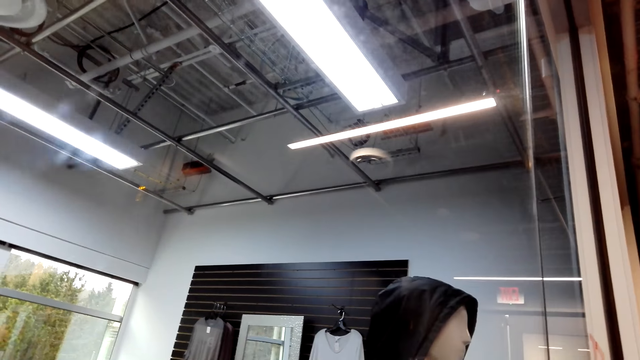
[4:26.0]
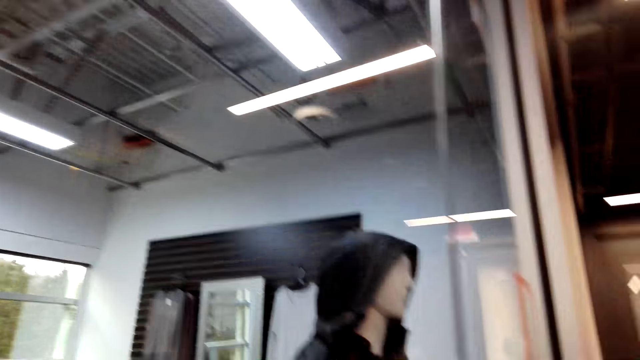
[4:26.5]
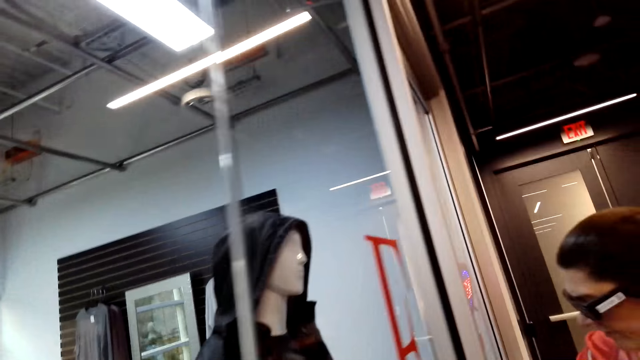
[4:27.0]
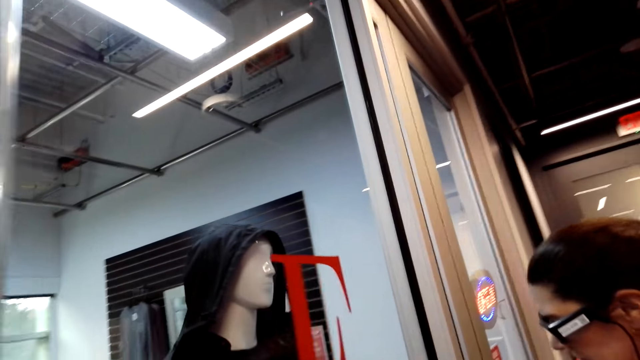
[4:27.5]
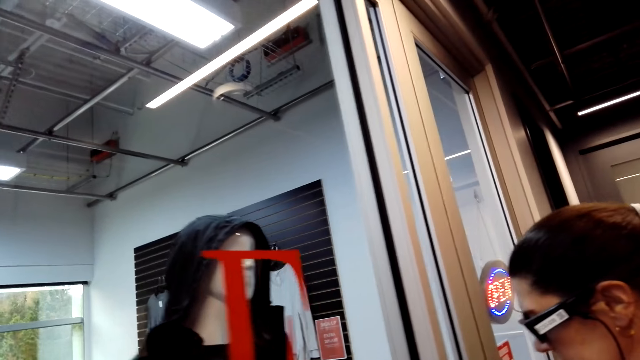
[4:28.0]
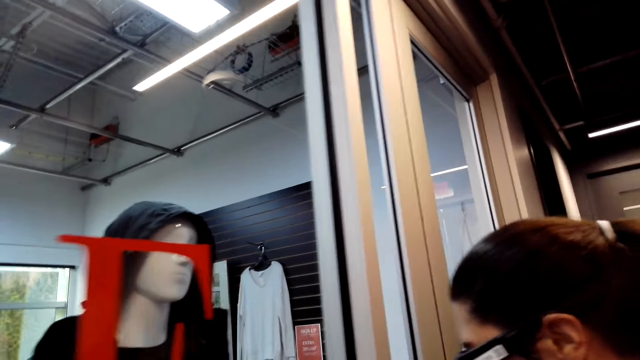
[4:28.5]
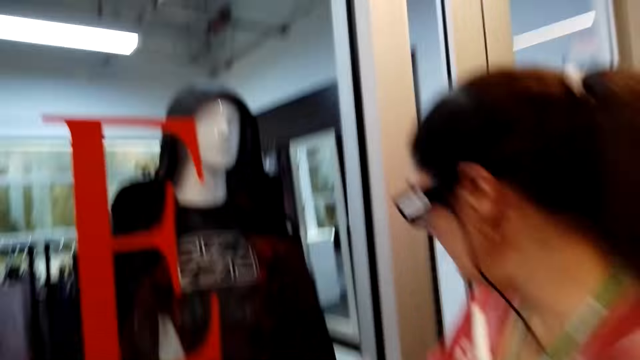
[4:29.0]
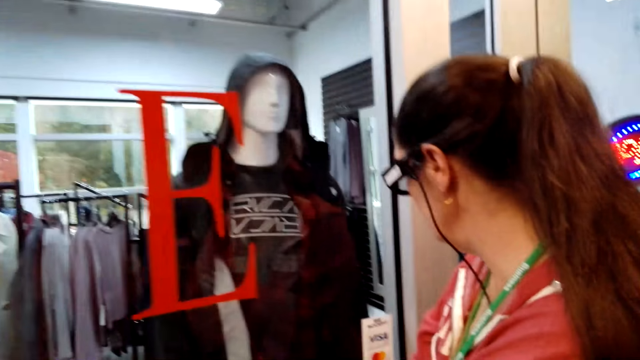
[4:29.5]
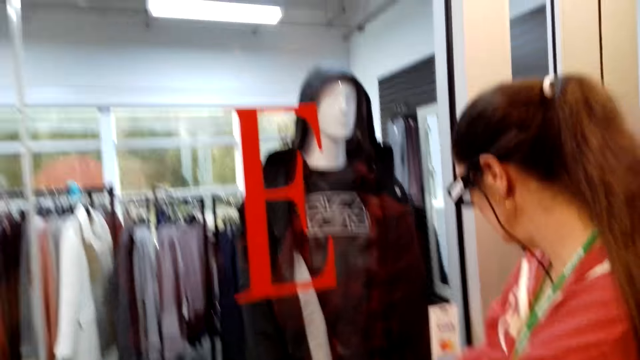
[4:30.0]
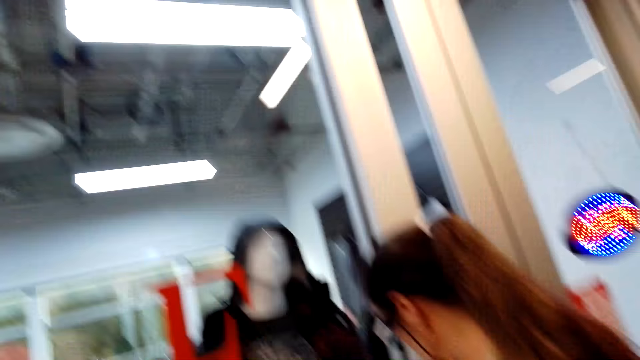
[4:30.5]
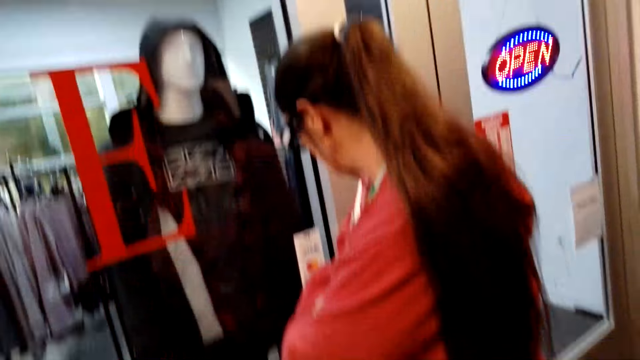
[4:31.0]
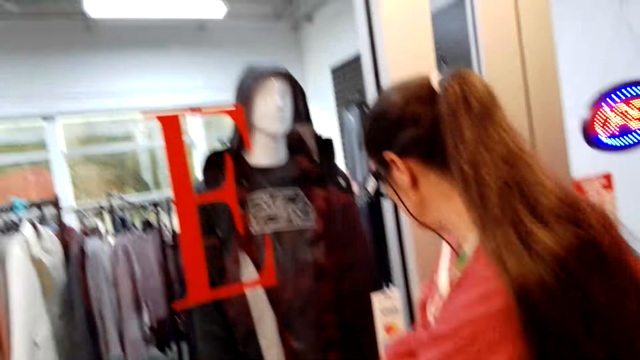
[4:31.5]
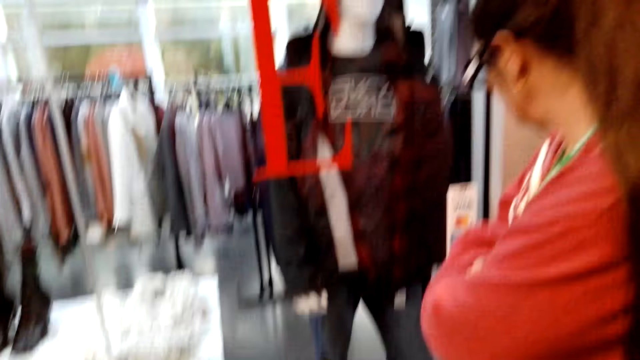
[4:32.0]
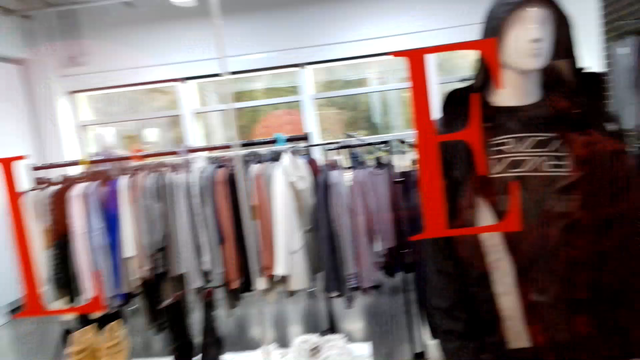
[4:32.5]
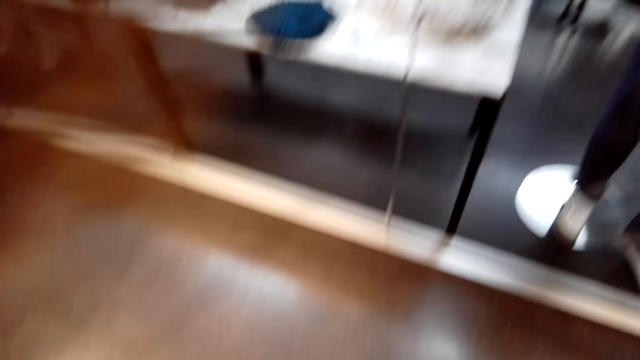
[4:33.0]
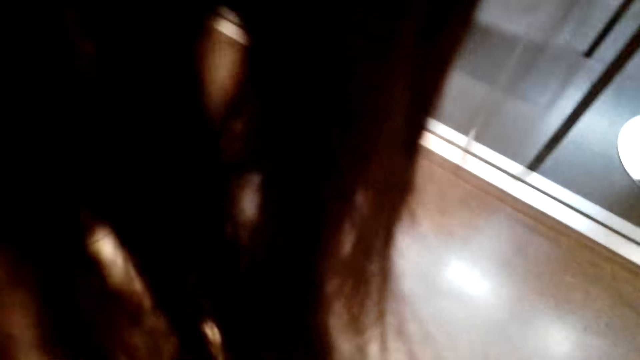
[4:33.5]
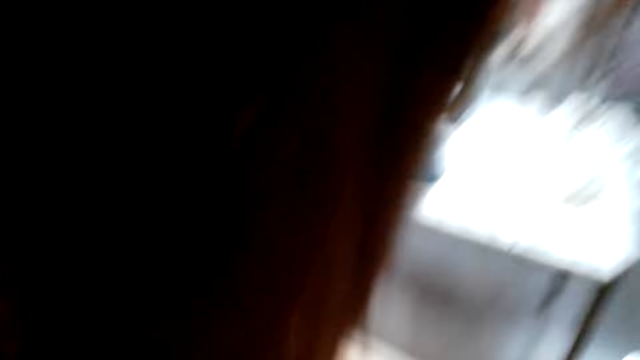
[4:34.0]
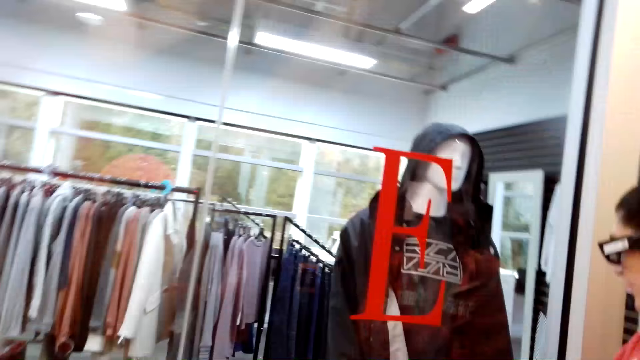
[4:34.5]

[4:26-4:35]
A man stares at the jacket. A woman stands close to the display and demonstrates something to each other.

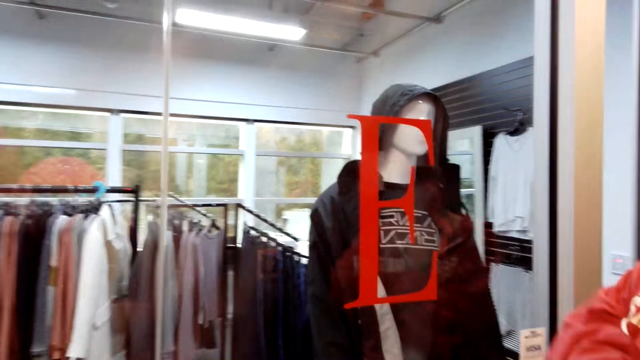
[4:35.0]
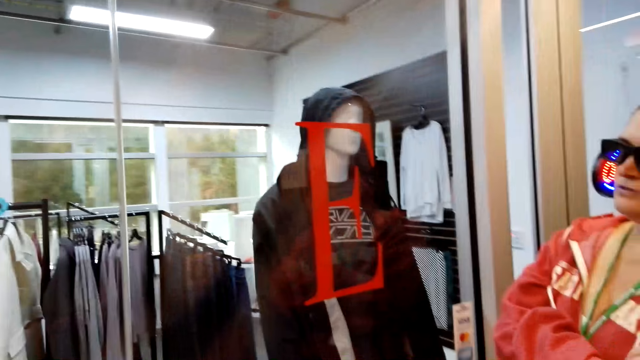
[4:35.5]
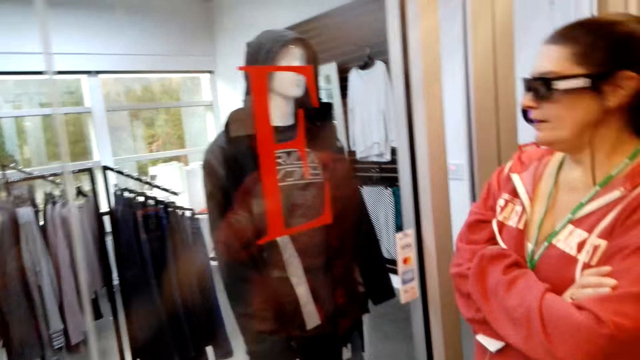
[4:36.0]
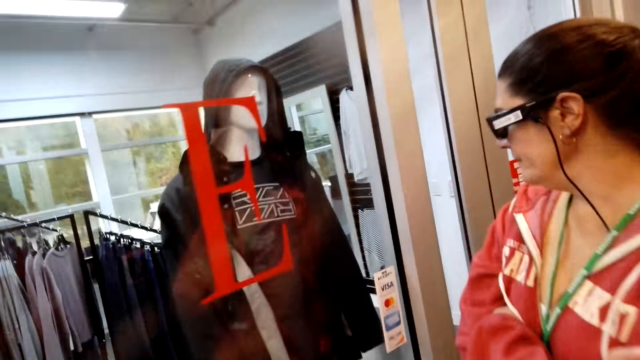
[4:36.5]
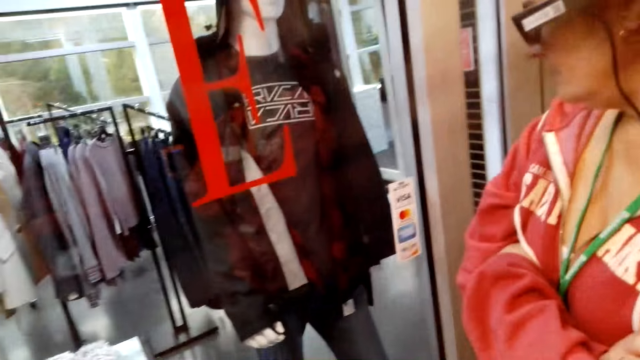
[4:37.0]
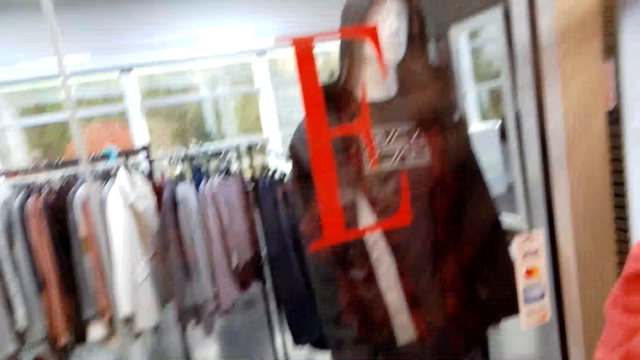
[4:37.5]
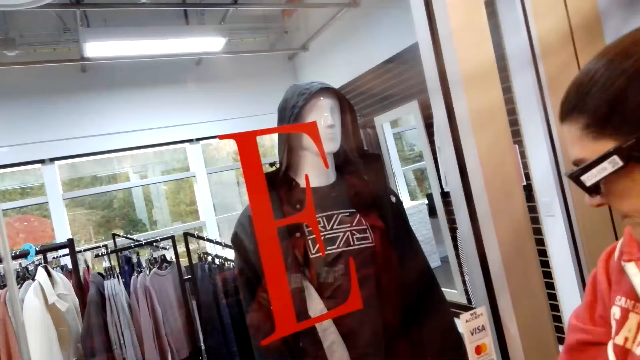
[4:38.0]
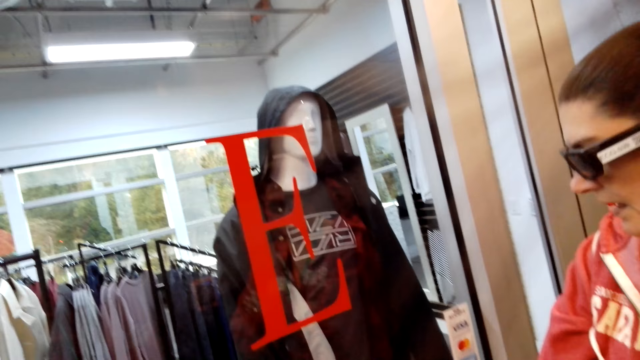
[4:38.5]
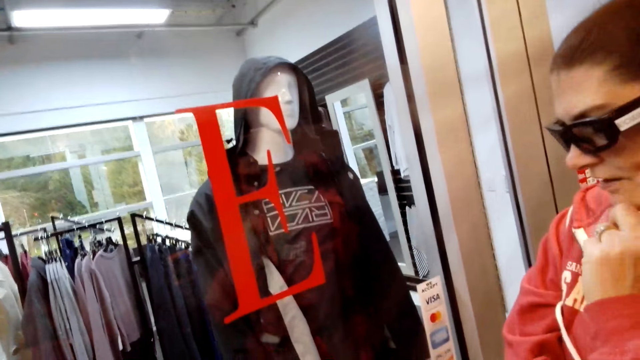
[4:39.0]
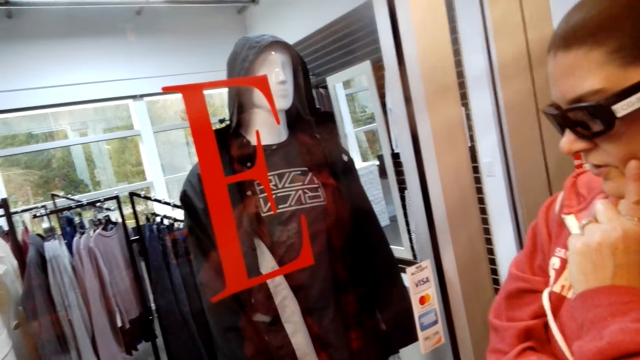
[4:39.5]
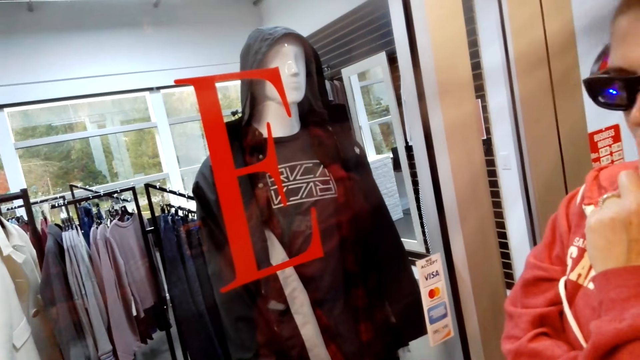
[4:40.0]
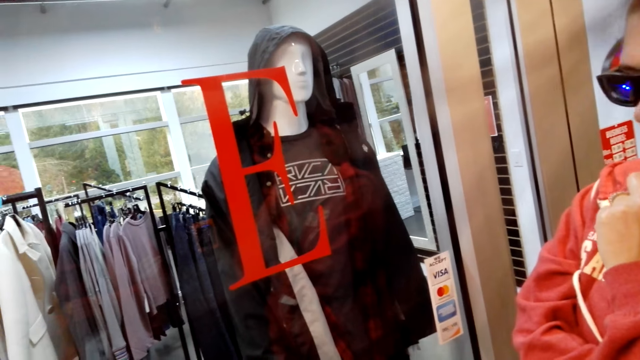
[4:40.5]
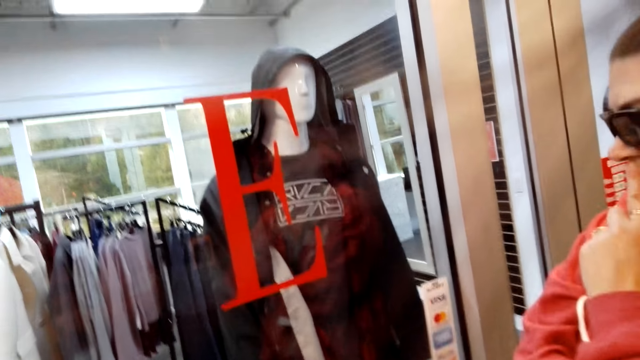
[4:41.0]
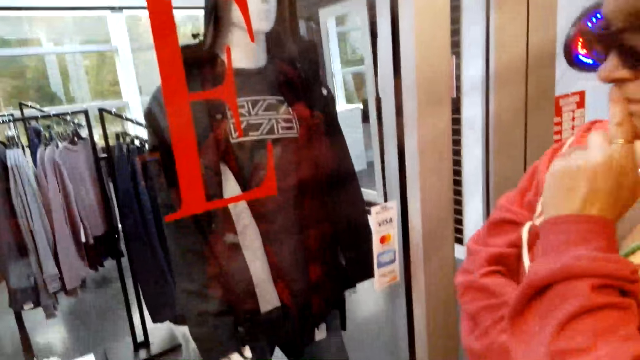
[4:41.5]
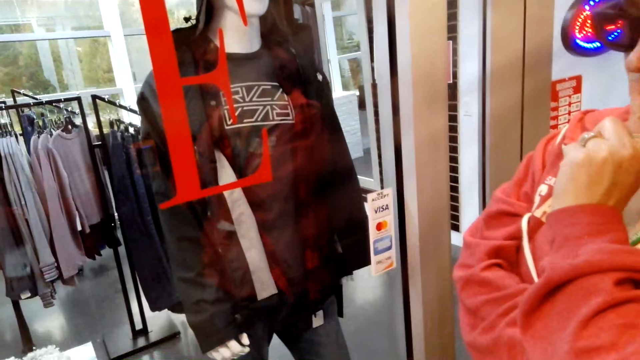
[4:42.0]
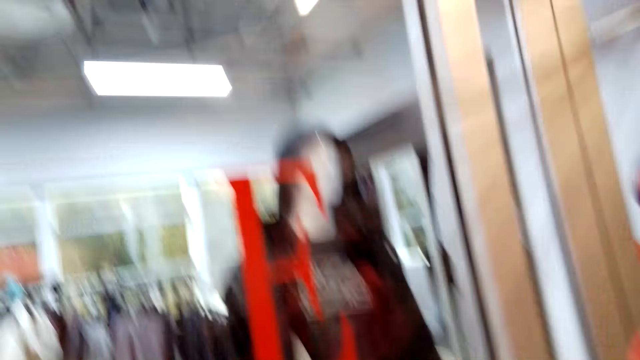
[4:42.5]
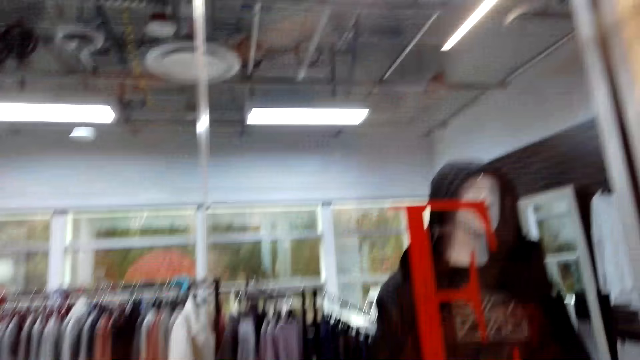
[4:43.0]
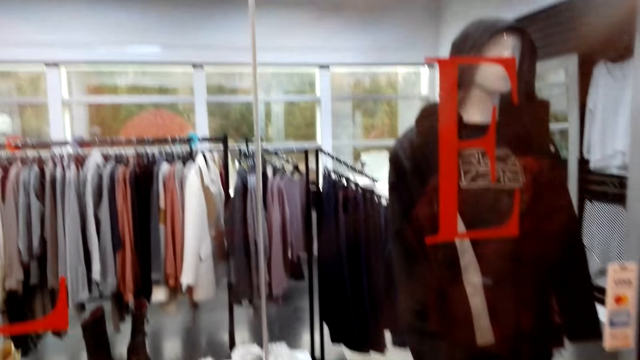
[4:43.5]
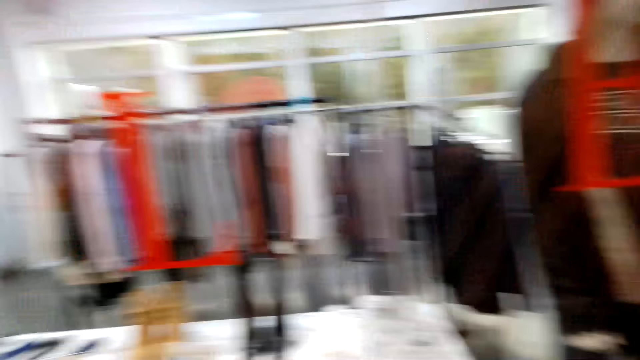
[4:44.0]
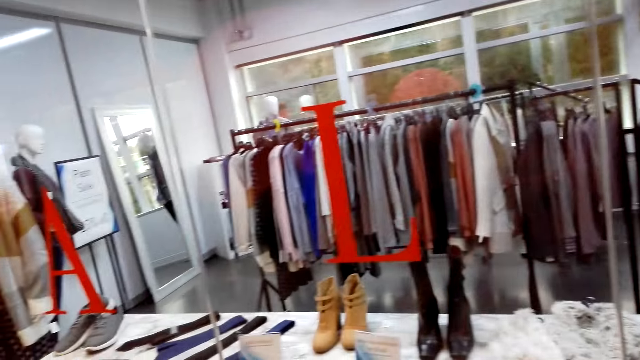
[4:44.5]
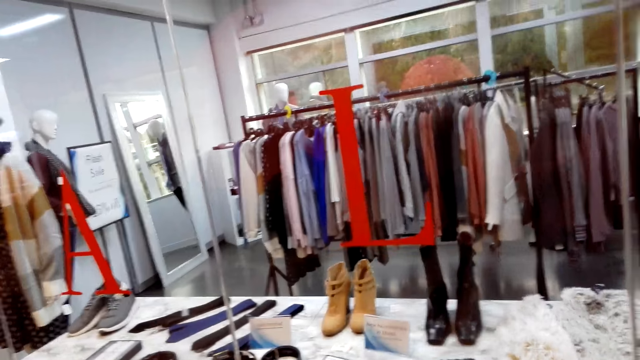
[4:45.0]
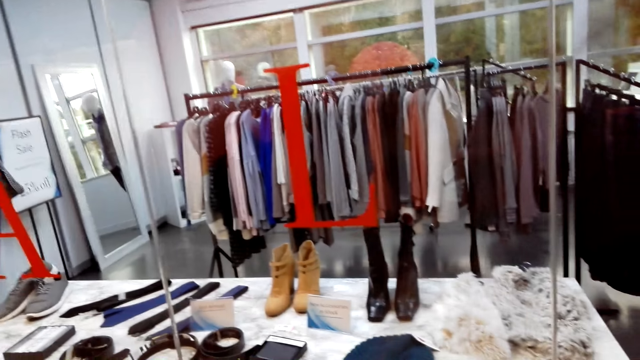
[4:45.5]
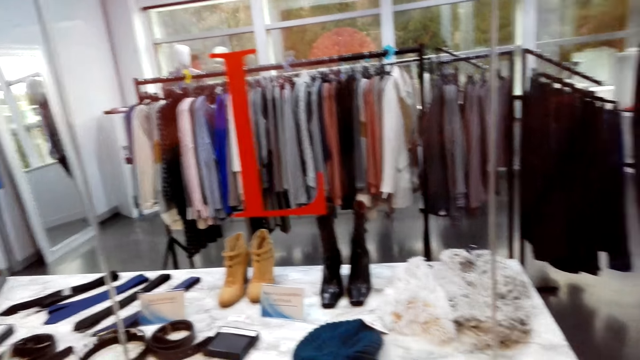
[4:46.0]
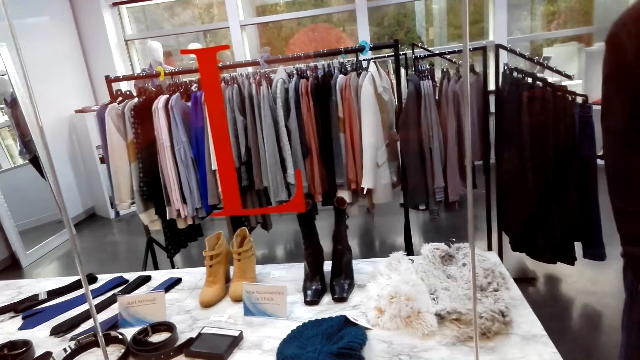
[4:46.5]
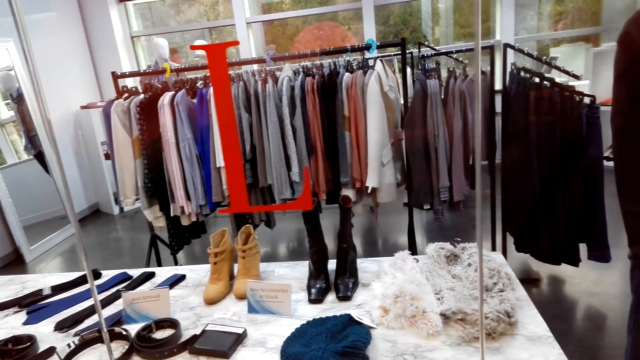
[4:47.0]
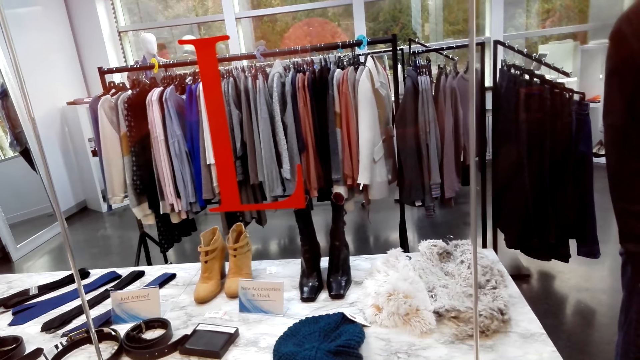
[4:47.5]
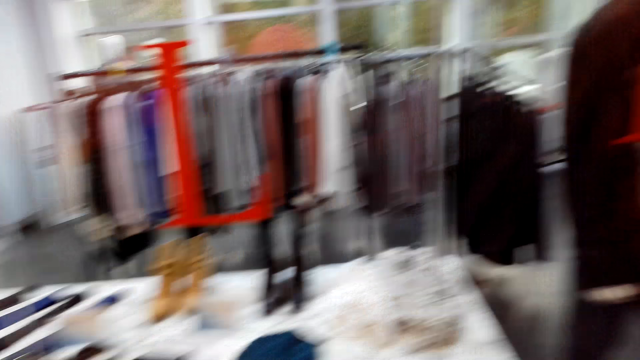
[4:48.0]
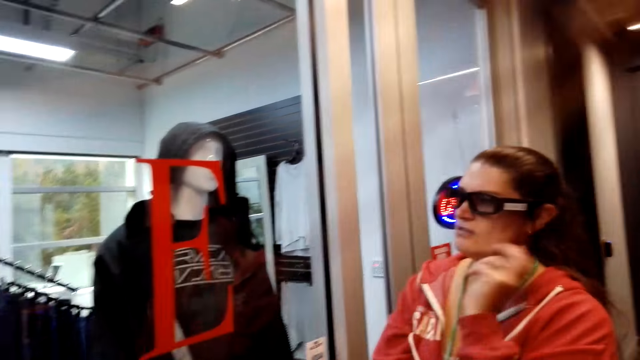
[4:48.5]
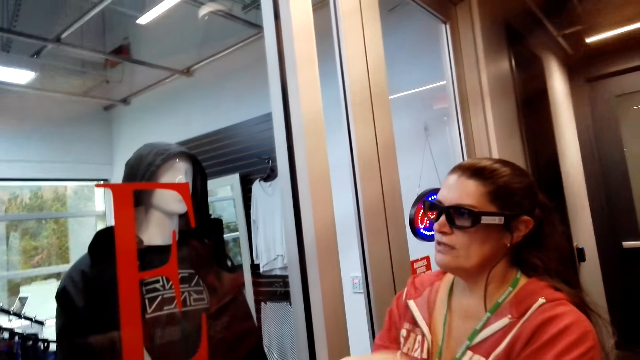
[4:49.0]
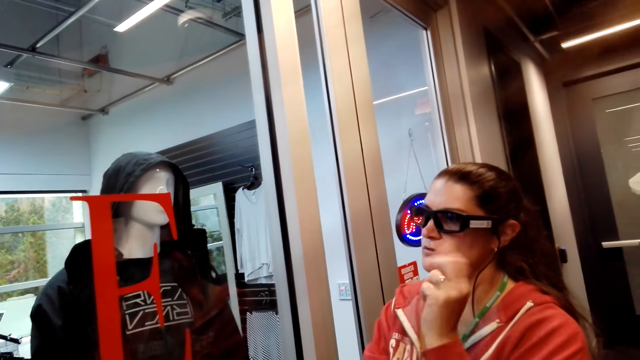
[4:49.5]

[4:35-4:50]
The camera wearer stares at a man. The man talks to the camera wearer. The camera wearer stares at the clothes.
